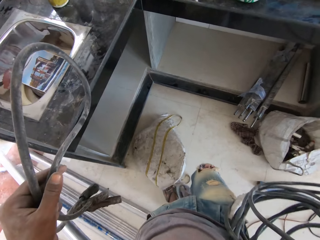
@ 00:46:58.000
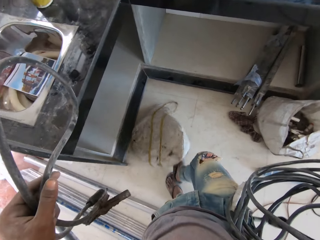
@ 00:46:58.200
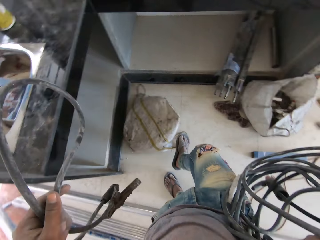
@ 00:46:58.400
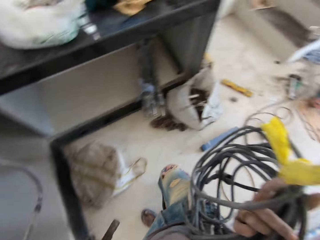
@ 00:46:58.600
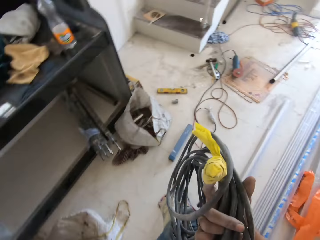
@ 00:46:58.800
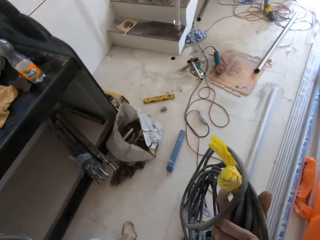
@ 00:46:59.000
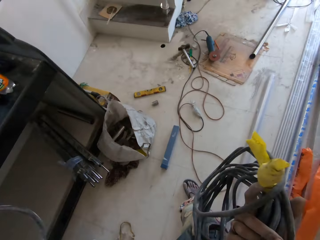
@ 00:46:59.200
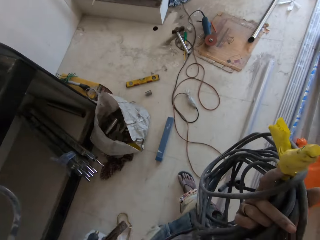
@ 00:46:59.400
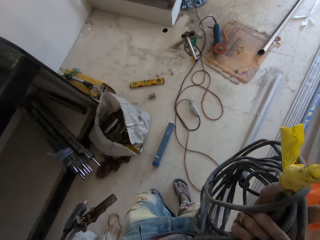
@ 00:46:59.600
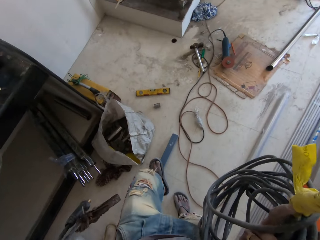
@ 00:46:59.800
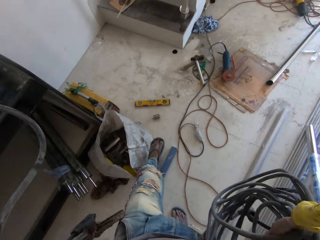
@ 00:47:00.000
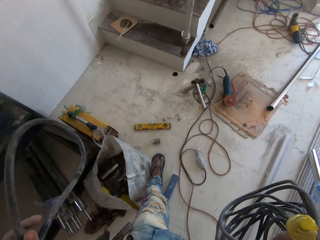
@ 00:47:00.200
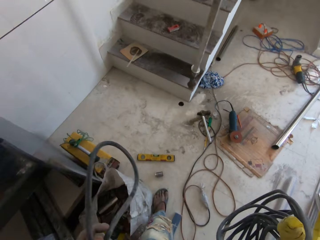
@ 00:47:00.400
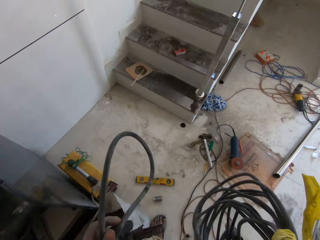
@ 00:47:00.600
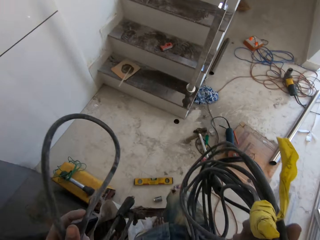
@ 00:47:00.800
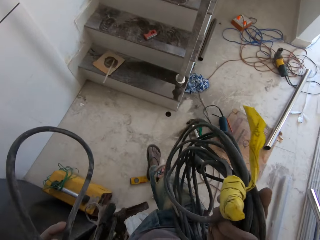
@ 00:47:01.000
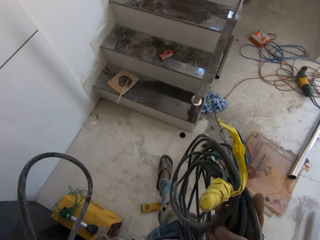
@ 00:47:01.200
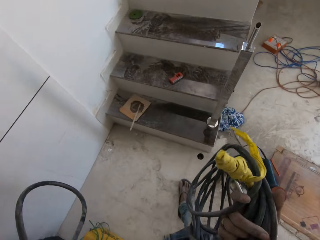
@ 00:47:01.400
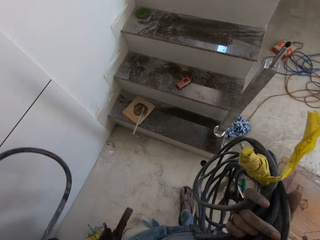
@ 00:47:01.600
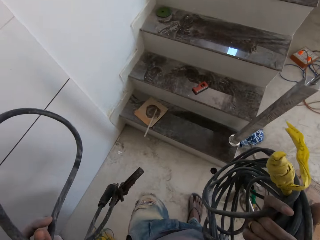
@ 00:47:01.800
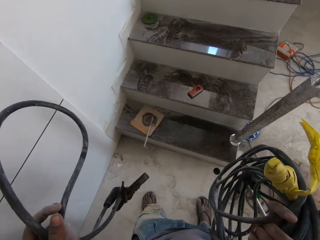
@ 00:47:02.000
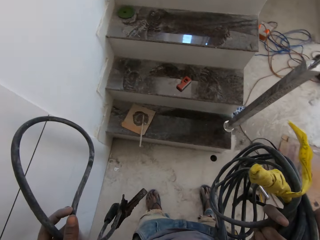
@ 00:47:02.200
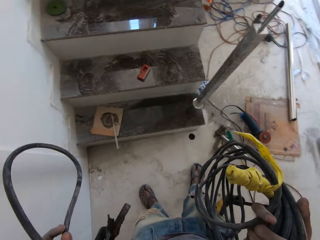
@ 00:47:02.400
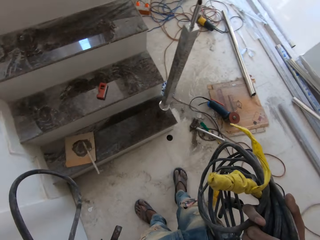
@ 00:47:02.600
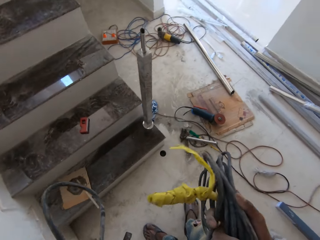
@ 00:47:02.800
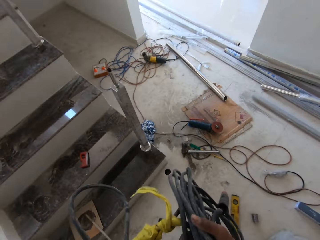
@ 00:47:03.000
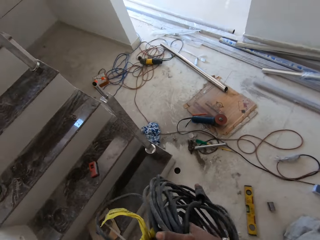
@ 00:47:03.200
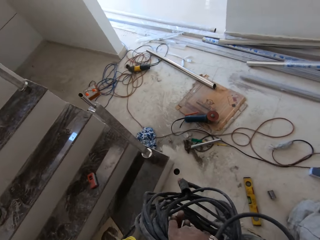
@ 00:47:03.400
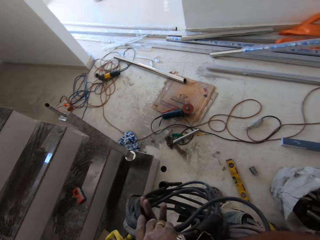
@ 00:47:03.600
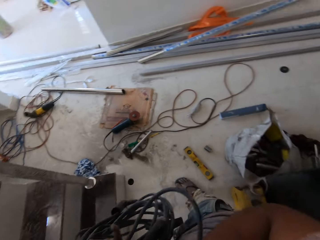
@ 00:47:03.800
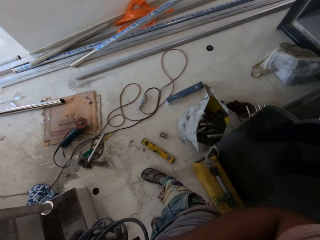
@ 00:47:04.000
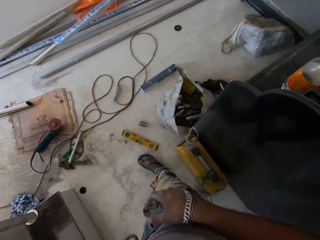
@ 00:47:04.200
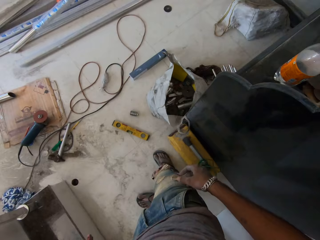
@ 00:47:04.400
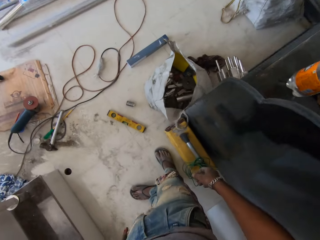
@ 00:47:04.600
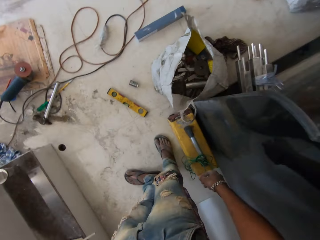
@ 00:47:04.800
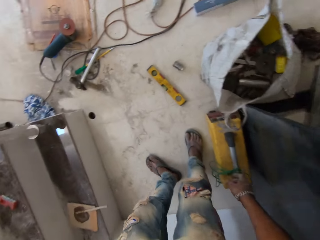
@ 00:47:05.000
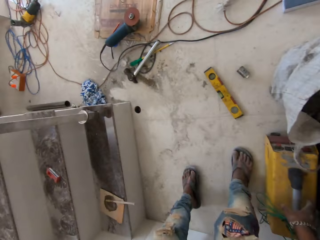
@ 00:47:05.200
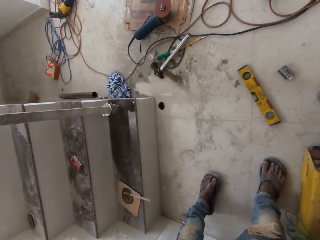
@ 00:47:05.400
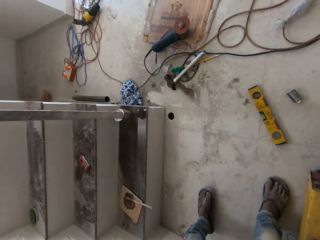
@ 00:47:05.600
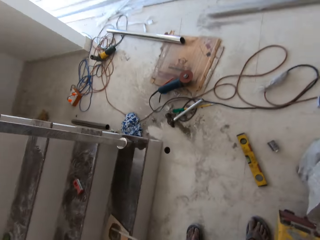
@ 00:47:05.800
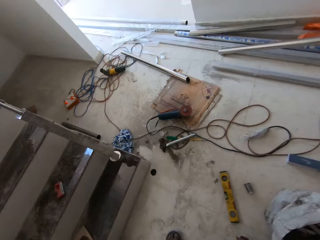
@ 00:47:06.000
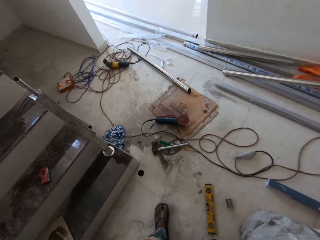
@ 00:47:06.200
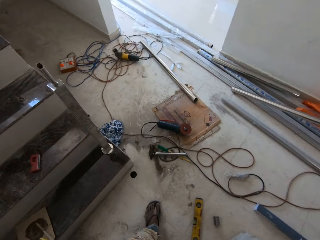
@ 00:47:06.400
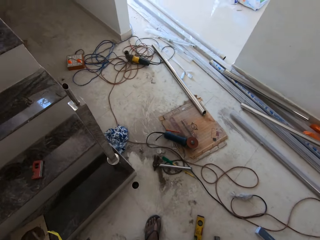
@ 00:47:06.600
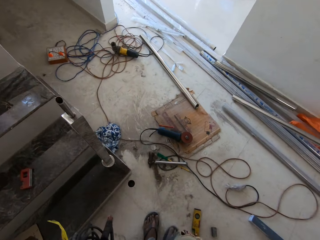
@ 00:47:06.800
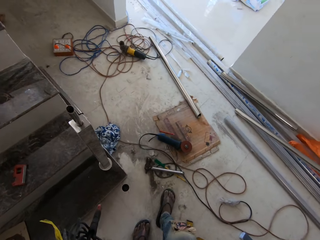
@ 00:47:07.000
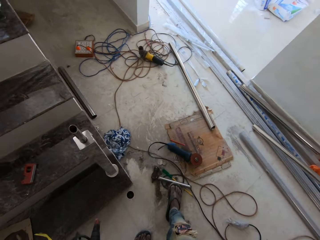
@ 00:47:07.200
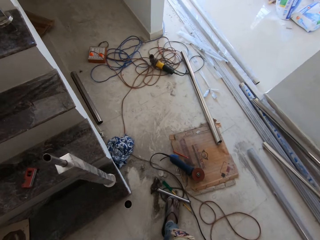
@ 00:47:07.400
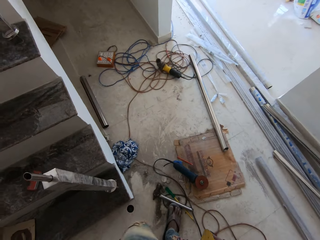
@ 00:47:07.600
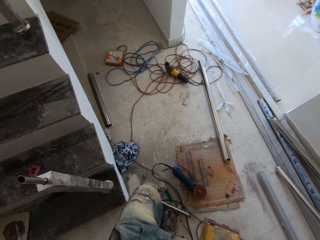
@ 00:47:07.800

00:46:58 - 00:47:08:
The camera wearer walks around. He holds the wires with his left hand.

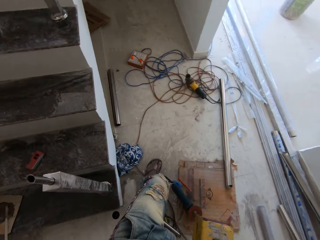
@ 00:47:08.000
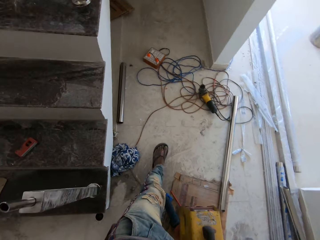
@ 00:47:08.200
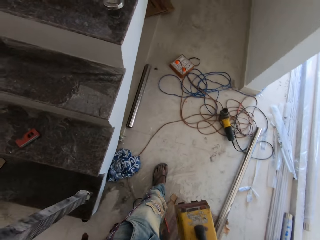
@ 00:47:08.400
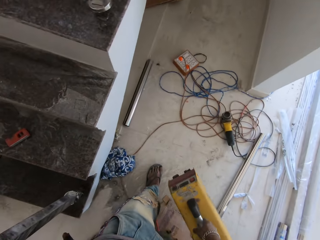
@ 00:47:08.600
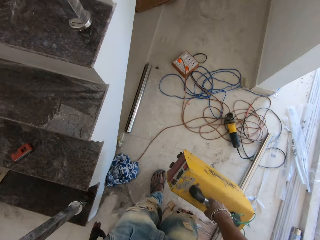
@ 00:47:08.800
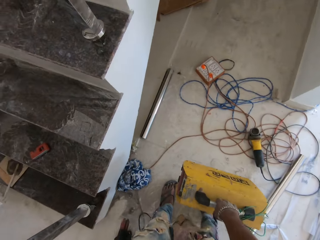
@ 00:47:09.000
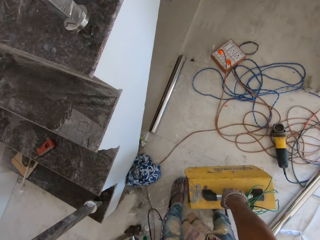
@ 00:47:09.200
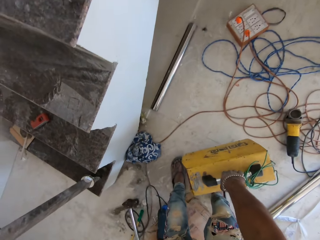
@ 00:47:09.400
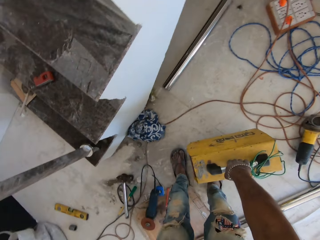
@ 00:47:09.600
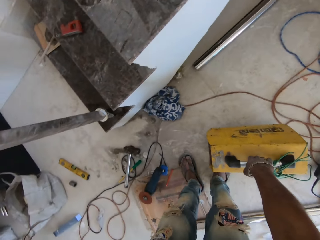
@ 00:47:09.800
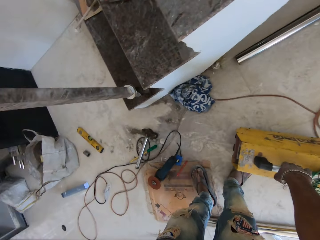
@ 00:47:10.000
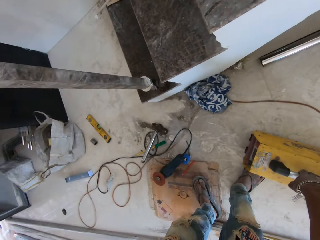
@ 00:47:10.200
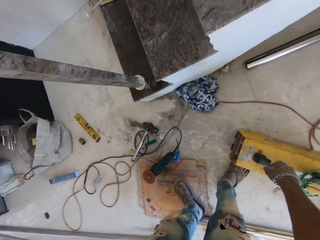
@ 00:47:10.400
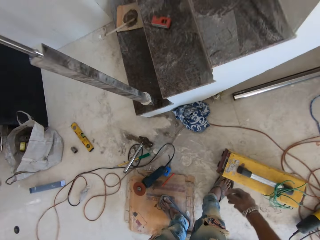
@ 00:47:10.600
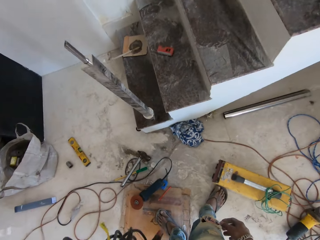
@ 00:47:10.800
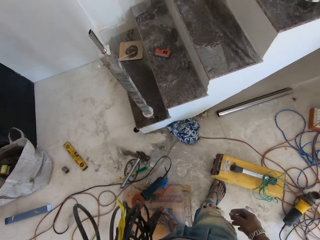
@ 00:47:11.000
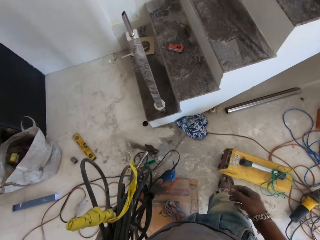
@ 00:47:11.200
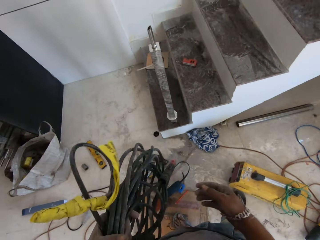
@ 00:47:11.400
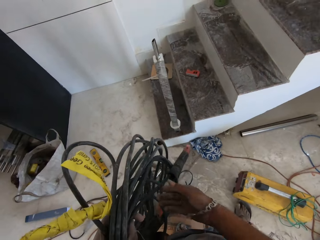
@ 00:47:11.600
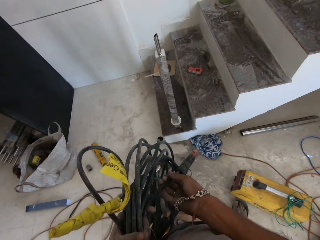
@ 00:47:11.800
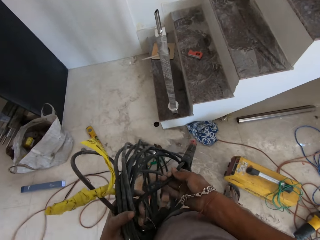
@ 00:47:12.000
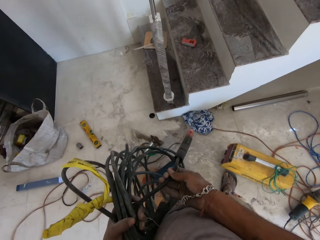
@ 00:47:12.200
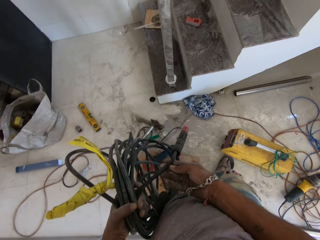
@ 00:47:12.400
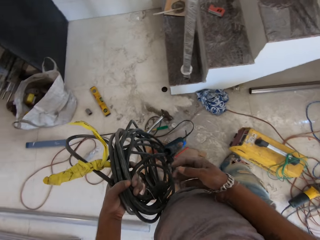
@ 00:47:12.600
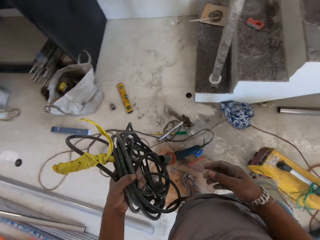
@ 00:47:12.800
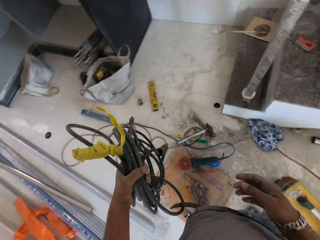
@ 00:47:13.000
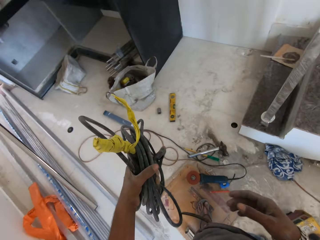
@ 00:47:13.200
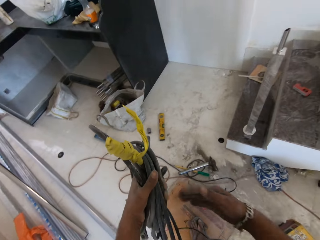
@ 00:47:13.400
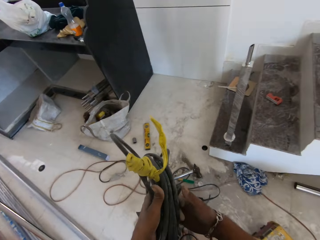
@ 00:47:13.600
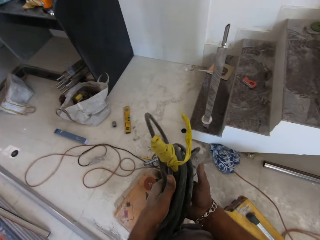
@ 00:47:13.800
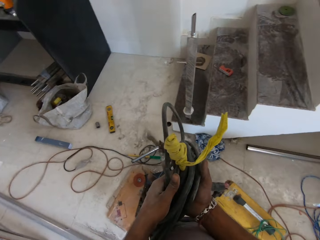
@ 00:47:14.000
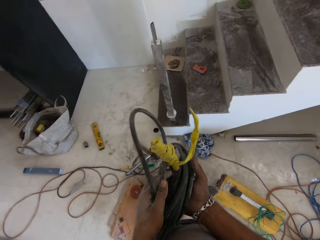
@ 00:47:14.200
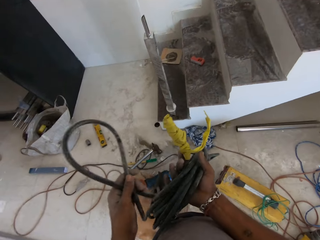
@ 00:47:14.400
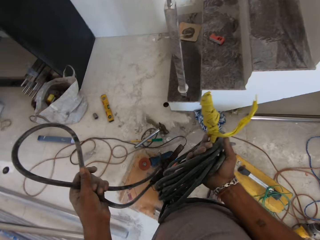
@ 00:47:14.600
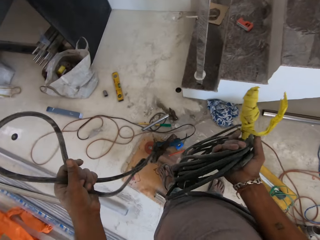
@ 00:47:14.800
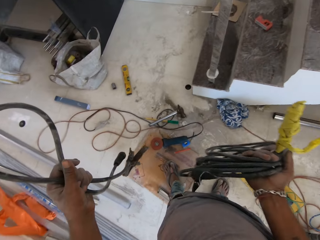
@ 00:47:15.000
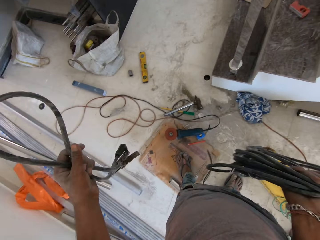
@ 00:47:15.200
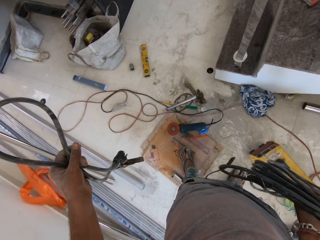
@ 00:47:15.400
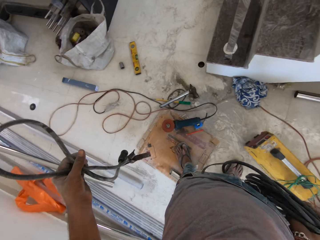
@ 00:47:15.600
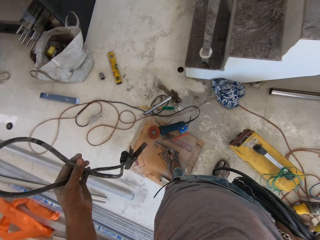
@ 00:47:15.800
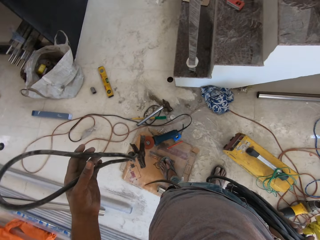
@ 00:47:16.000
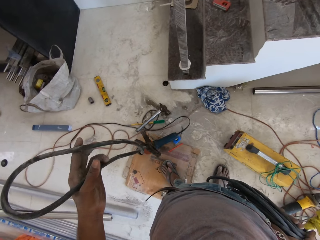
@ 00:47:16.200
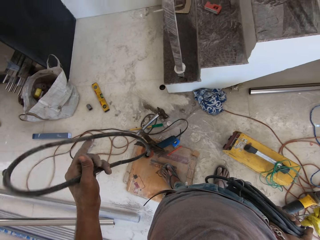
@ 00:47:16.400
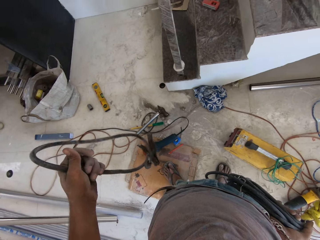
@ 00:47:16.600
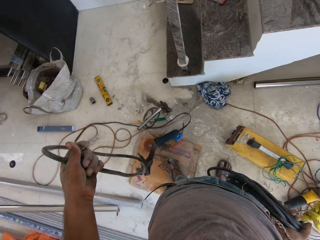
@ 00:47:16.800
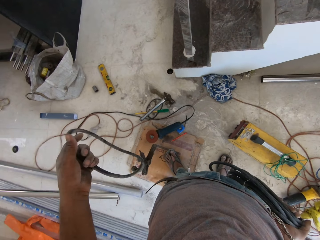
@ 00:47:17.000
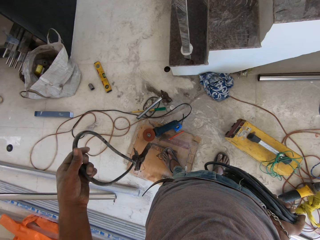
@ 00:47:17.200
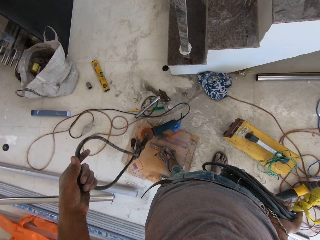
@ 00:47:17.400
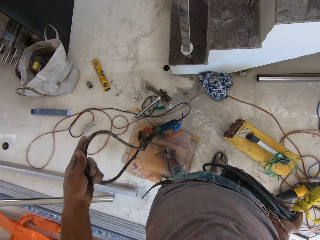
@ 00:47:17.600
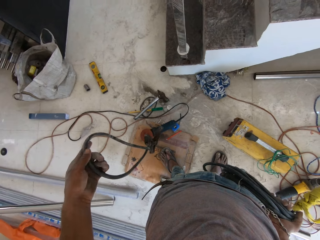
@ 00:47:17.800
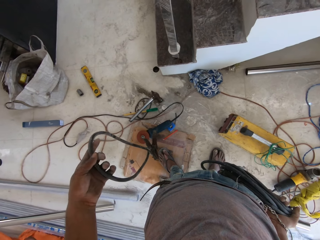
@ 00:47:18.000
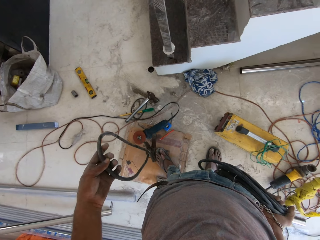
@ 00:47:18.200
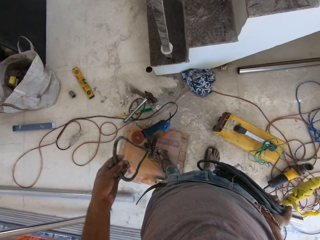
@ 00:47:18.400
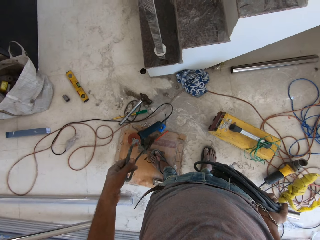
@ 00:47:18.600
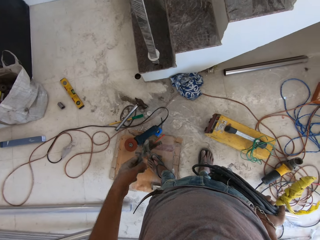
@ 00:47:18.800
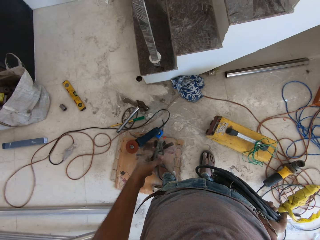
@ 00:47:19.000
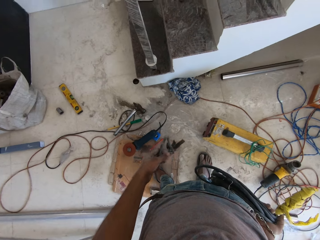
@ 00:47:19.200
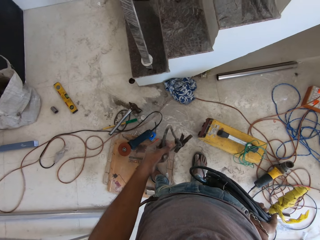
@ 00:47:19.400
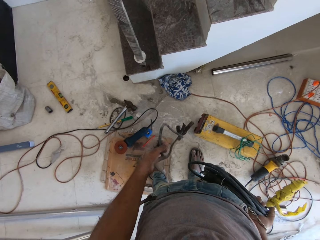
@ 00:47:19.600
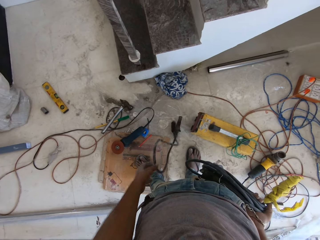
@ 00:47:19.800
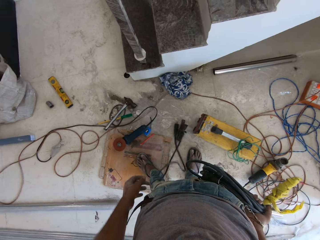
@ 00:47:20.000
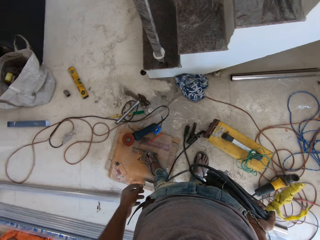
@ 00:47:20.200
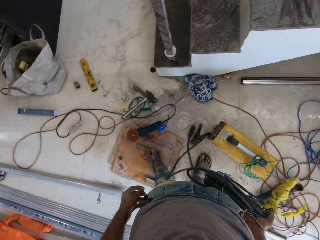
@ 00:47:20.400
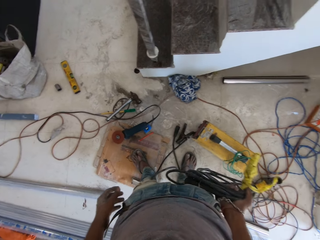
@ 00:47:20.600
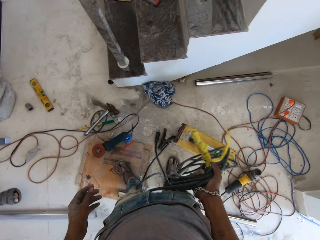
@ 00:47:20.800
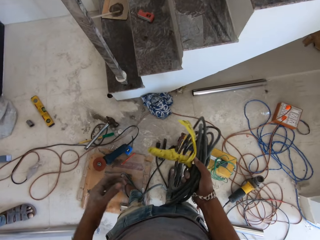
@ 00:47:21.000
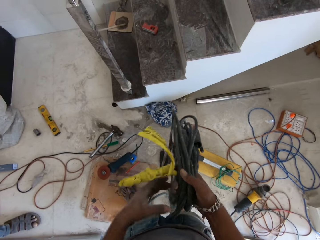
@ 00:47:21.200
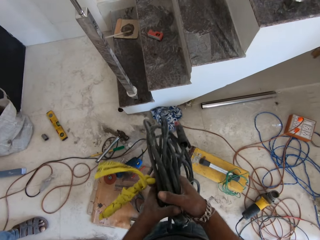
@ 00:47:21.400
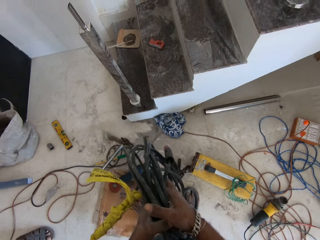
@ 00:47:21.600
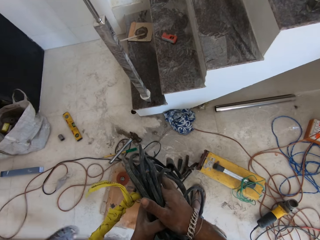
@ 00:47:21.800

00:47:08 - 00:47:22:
The camera wearer holds a puller bonnet with his right hand. He moves the tool box. He drops the puller bonnet on the floor with his right hand. He puts the power regulator on the ground. He holds the wires with both hands. He holds the wires with his left hand. He looks at the cables. He holds the wires with both hands. He drops the wire on the floor with his left hand. He holds the wire with both hands.
